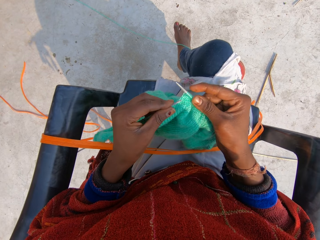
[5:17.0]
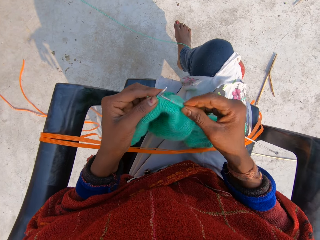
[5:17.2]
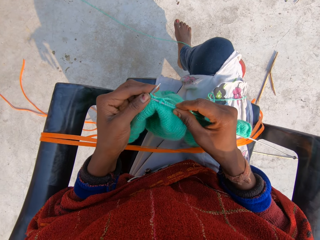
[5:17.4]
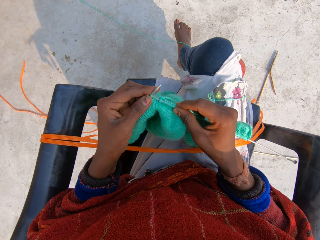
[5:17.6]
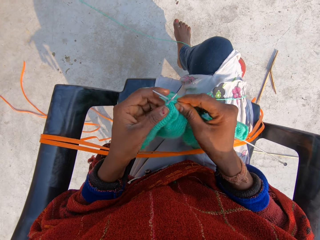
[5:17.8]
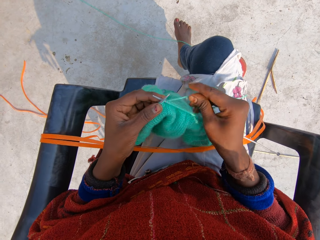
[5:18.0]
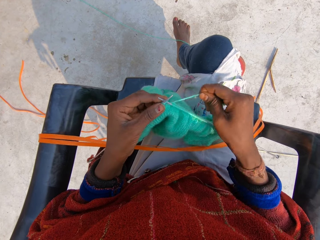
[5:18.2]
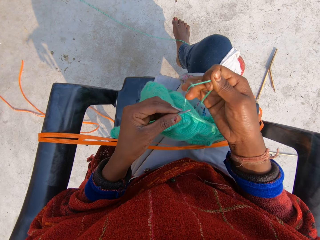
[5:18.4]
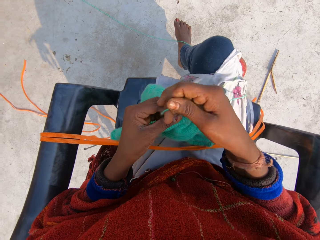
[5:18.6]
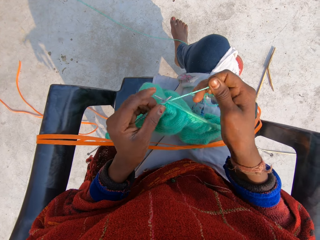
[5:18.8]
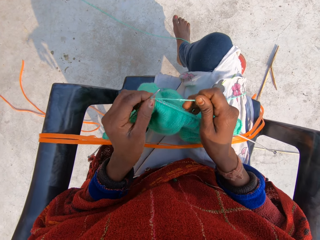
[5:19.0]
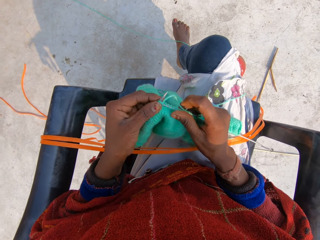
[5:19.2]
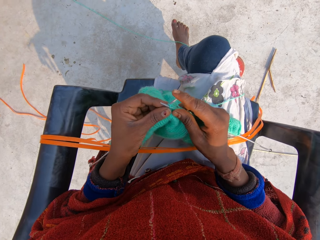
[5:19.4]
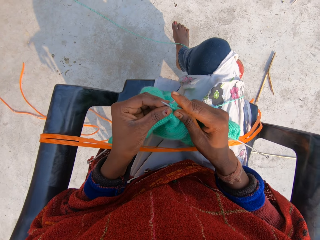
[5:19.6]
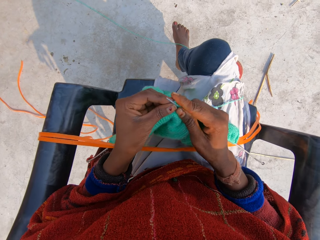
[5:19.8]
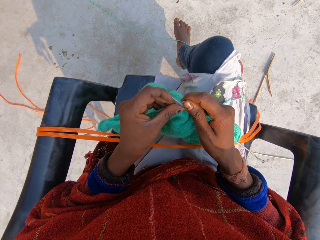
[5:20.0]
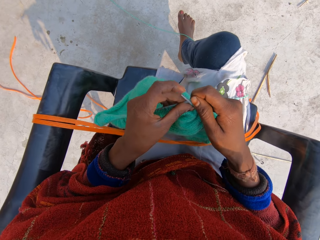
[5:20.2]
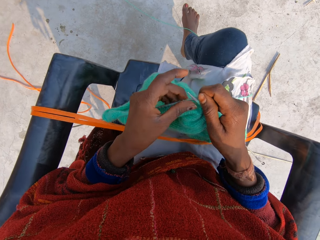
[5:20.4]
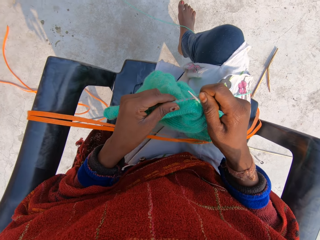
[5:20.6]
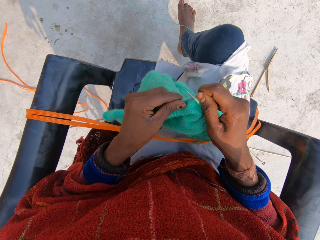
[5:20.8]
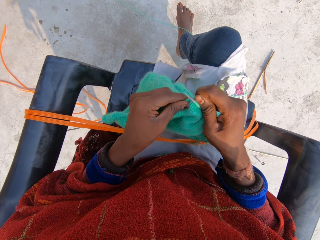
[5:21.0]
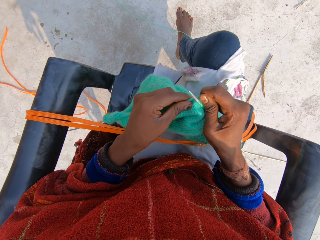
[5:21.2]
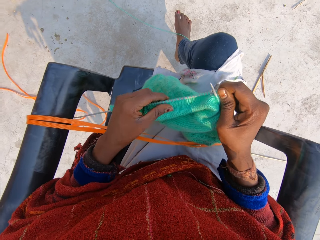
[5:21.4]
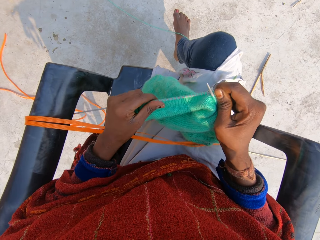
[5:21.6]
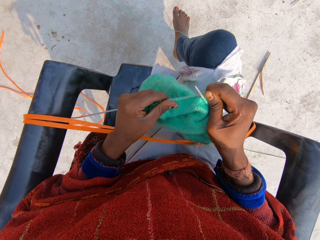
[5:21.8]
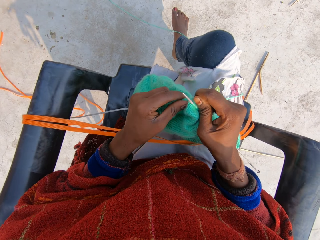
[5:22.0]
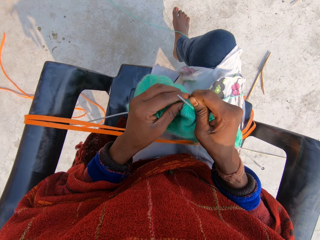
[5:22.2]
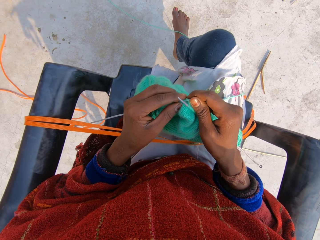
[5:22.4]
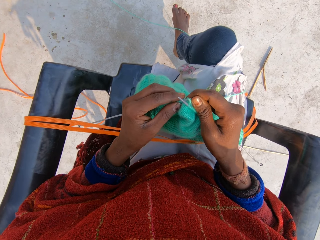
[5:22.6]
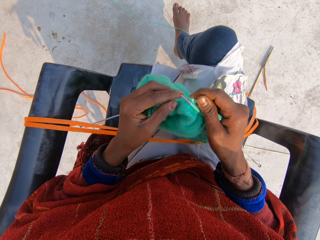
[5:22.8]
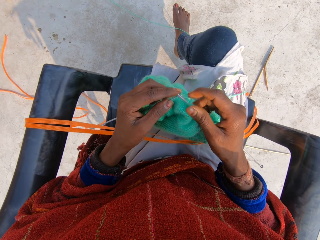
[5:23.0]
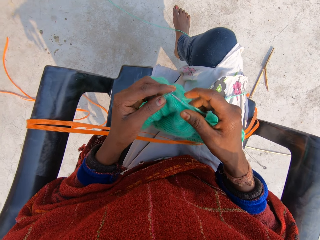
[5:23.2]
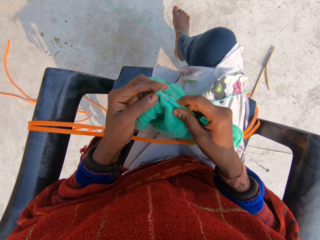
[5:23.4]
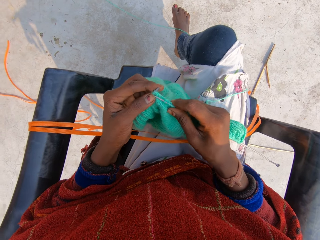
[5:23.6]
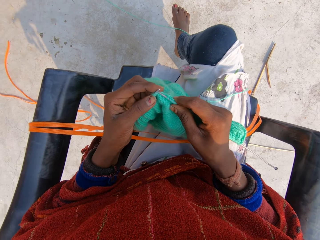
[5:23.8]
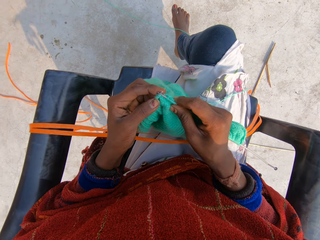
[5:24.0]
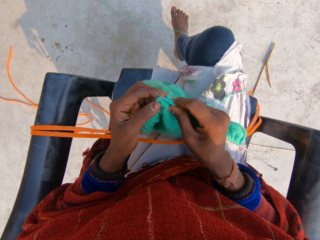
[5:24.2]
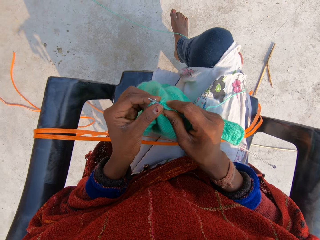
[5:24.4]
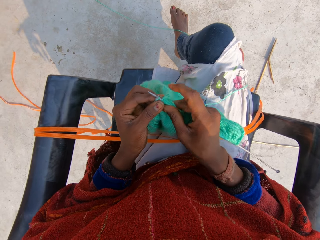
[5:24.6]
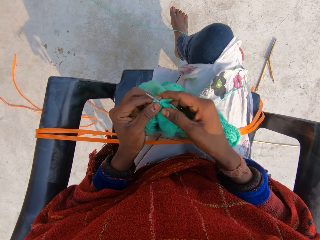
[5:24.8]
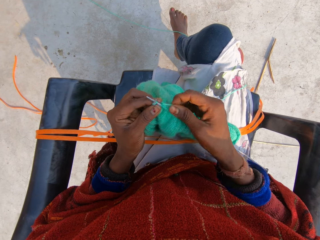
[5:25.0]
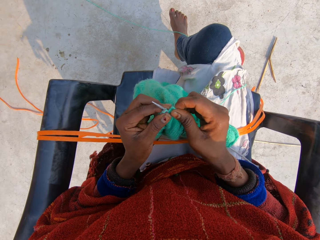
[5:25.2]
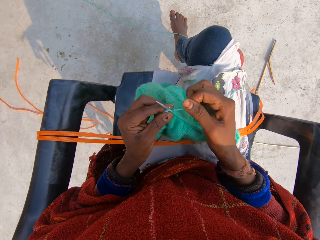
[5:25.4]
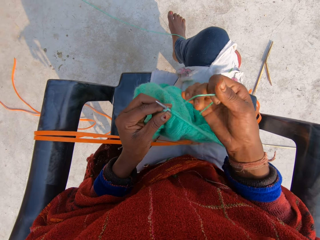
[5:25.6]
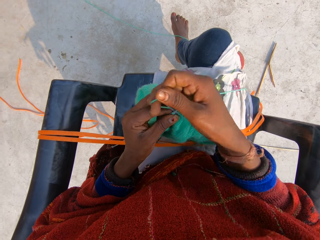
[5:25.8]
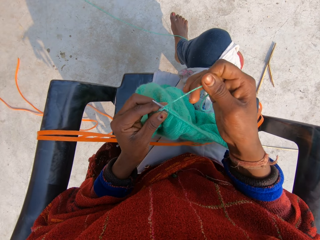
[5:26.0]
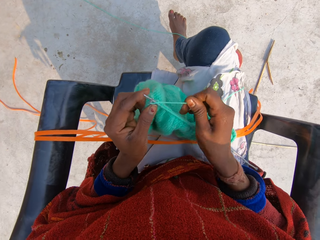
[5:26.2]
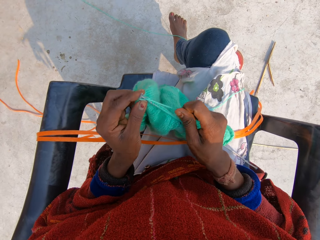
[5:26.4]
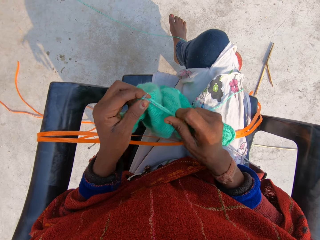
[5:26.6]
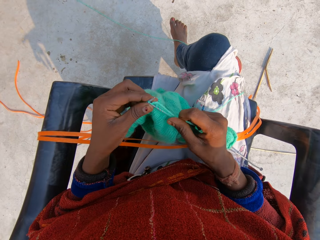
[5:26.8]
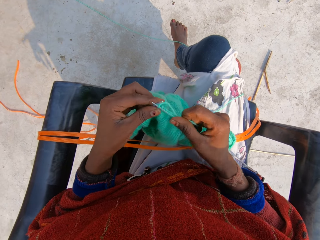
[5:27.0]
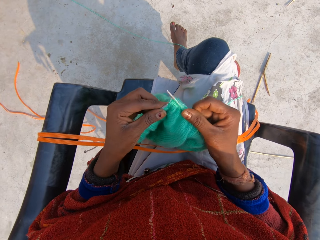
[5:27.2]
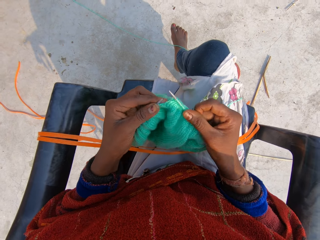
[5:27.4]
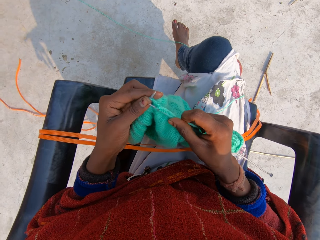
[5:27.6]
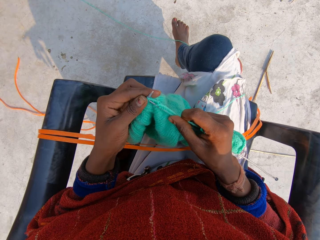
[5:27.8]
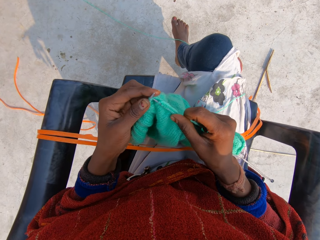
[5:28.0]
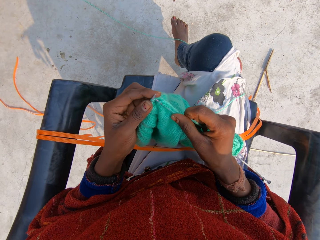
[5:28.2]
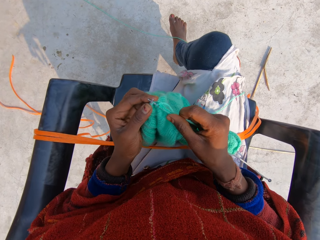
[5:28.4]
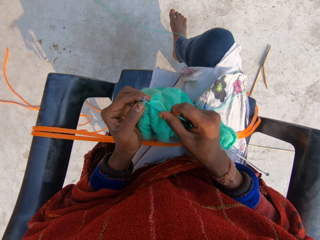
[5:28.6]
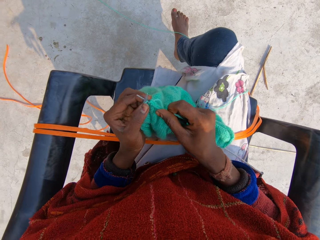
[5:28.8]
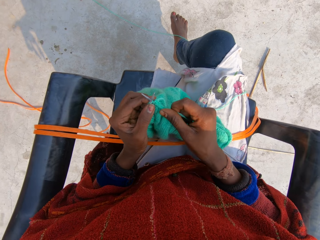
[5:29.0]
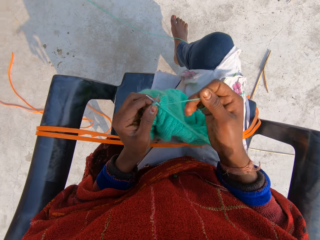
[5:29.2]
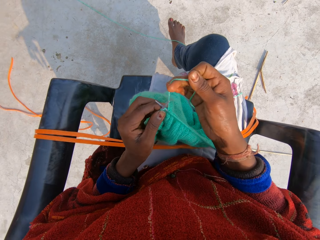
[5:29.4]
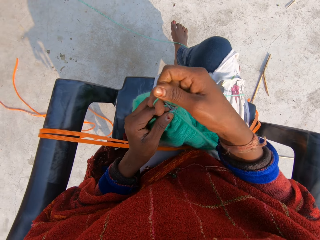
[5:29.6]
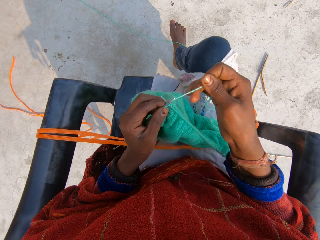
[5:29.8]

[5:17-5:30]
The camera wearer rolls the thread around the crochet. They sew the sweater and move the sweater together. They sew the sweater. They roll the thread around the crochet. They continue to knit the blue material. They sew the sweater. They fix the needle in the yarn.

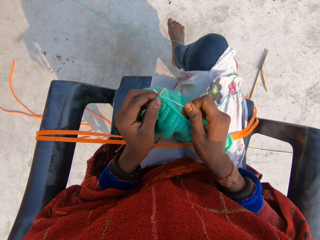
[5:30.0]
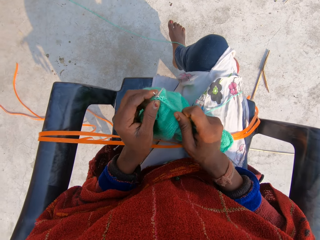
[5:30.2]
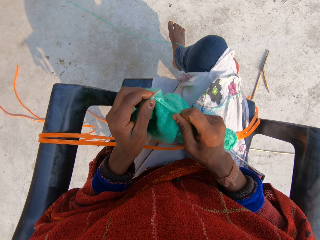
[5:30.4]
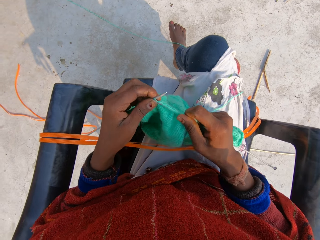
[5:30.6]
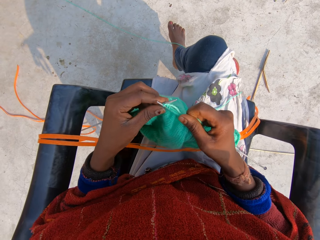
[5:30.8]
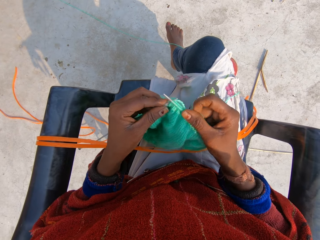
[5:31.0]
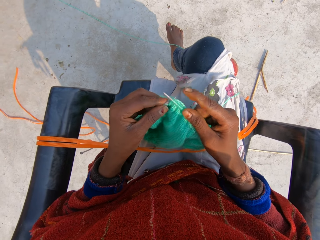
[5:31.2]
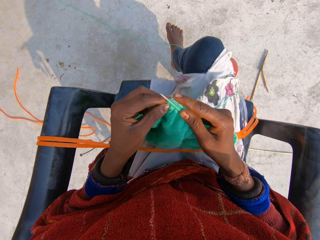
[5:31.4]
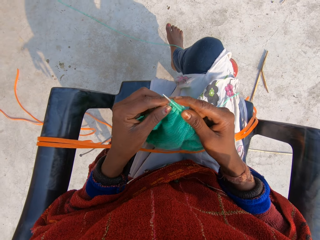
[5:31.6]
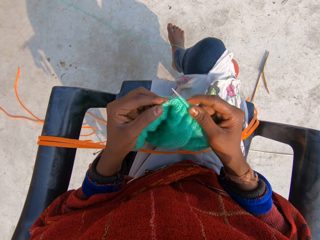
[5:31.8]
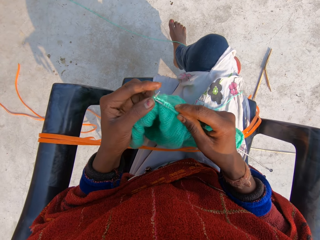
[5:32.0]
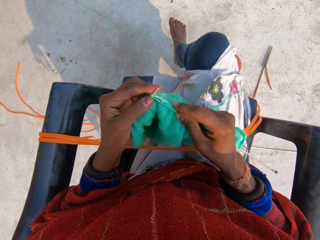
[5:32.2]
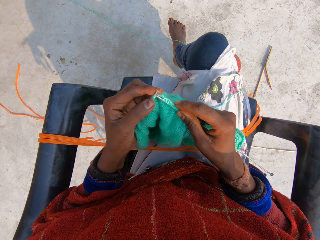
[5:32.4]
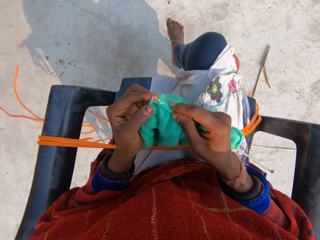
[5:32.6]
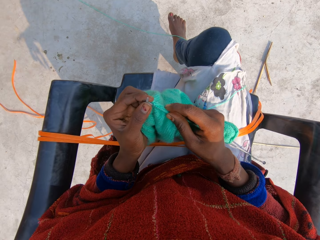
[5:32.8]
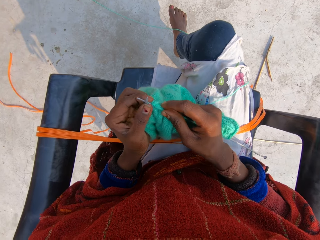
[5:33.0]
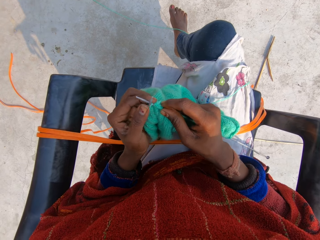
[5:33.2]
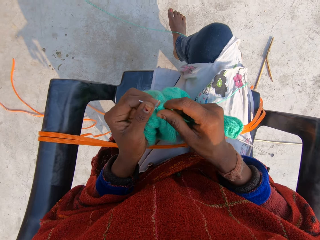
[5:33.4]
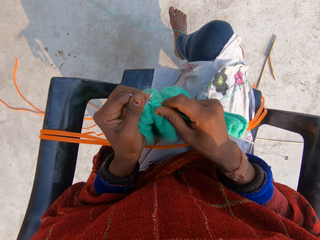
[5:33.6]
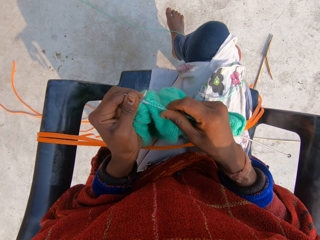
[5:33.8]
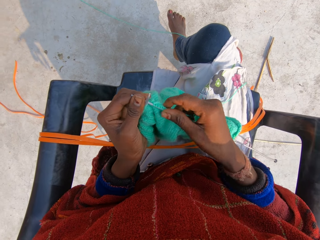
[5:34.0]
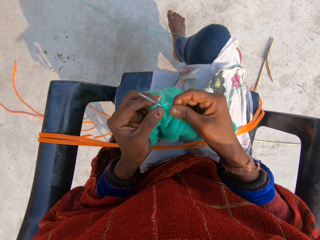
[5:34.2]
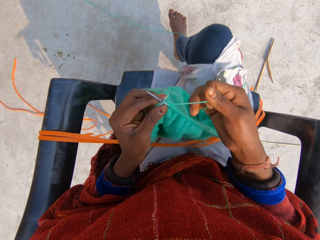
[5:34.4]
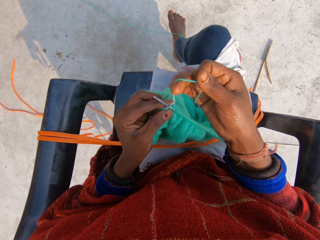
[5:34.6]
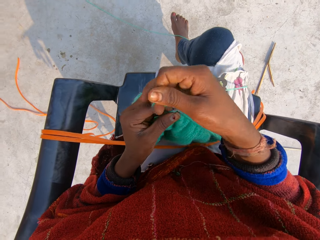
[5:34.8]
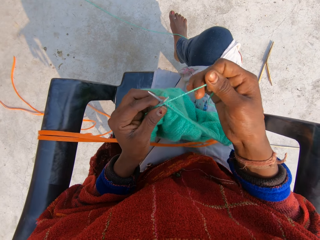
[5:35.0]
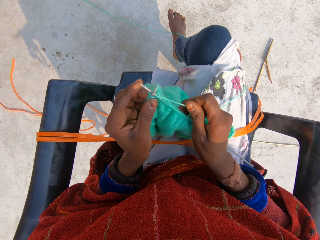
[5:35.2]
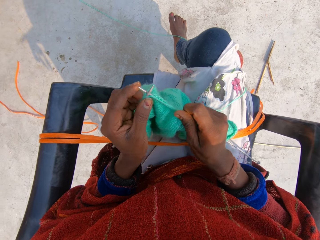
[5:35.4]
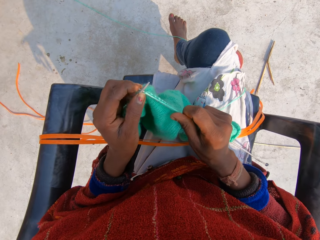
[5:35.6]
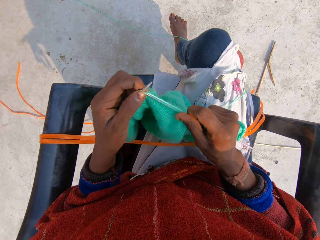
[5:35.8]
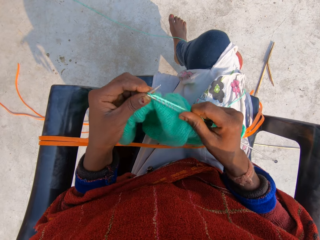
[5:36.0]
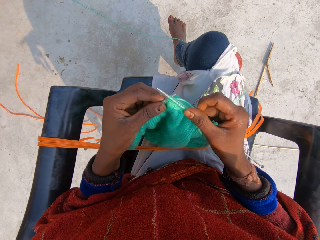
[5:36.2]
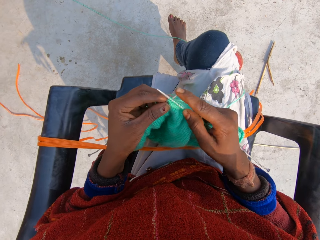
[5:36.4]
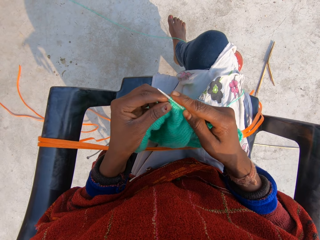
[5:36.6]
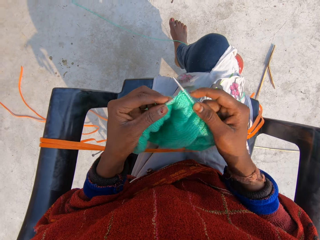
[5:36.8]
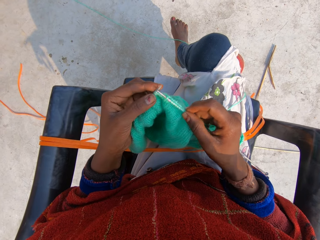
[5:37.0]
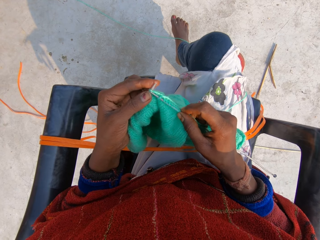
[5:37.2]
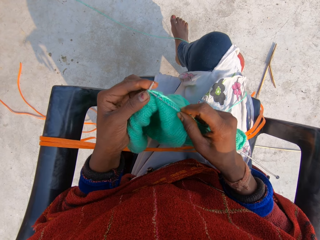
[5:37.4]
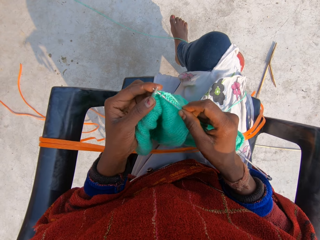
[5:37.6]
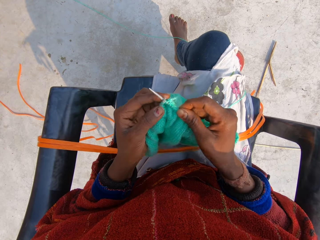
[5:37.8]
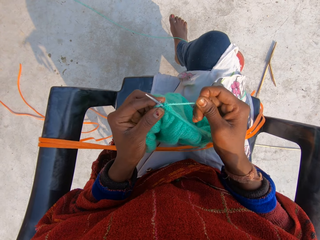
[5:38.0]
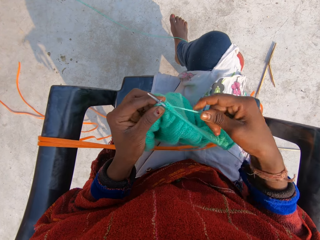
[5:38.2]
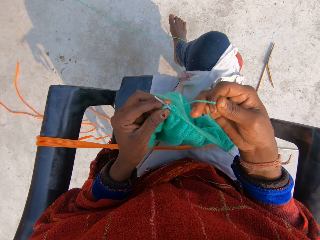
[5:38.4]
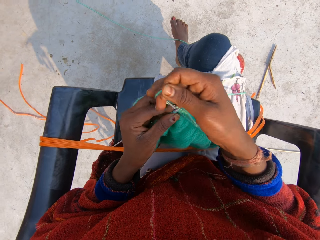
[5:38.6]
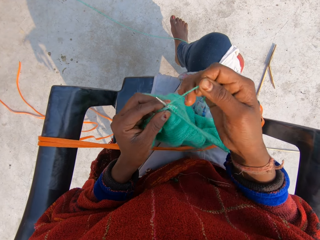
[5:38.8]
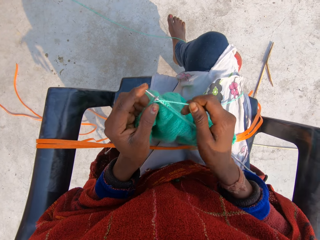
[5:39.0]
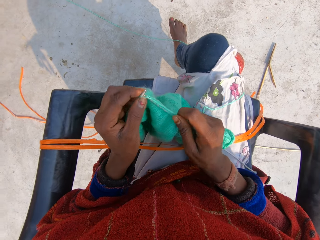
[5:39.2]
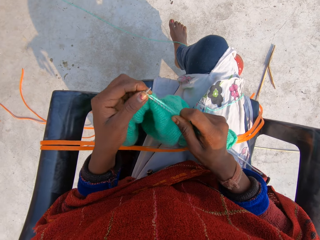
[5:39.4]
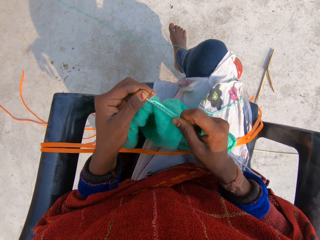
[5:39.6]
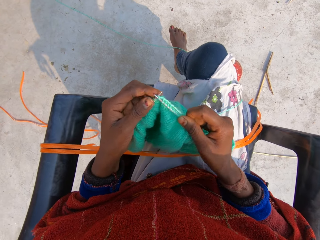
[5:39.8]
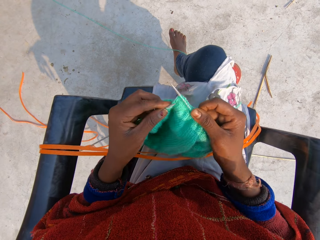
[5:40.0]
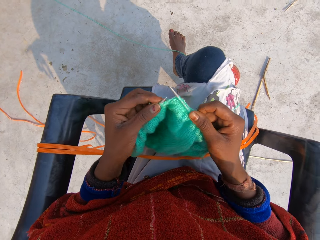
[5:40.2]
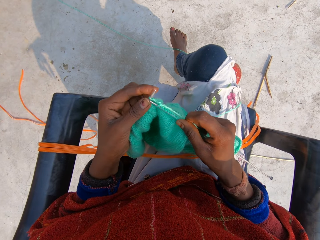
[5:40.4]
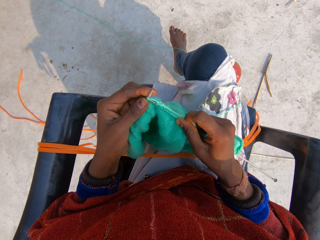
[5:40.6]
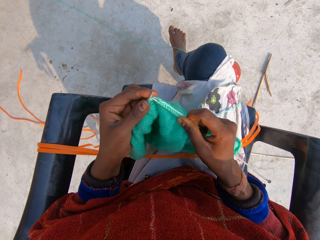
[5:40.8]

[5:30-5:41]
The camera wearer rolls the thread around the crochet. They sew the sweater. They fix the needle in the yarn. They roll the thread around the crochet. They sew the sweater. They roll the thread around the crochet. They sew the sweater.
